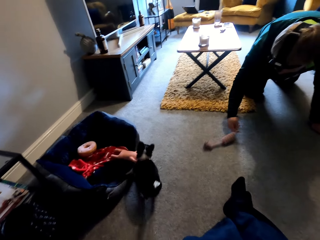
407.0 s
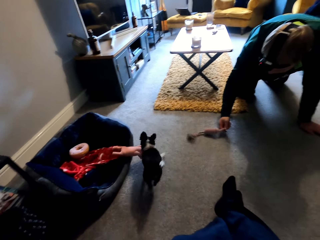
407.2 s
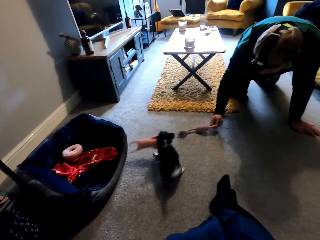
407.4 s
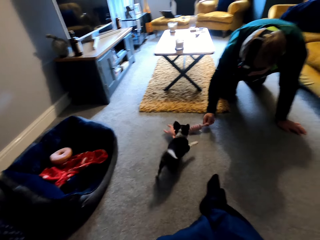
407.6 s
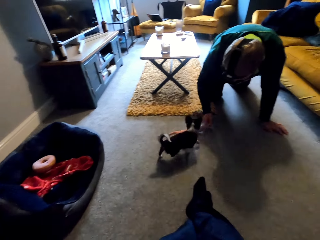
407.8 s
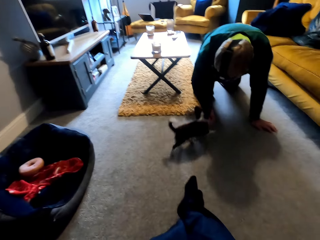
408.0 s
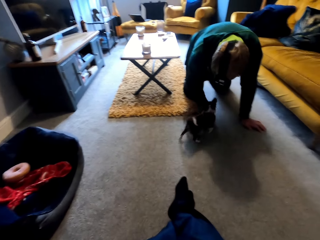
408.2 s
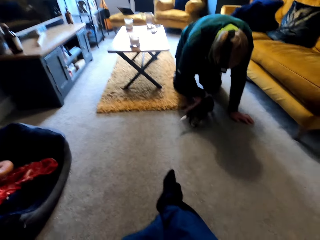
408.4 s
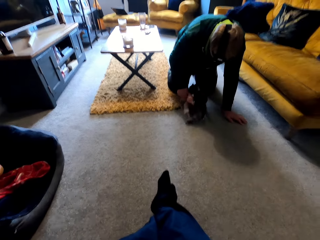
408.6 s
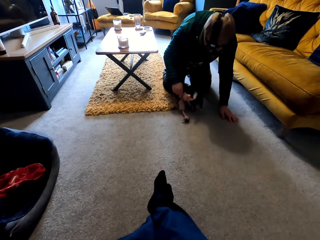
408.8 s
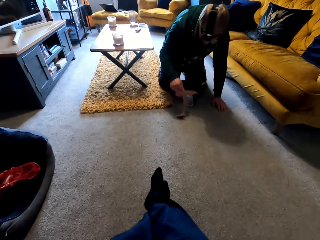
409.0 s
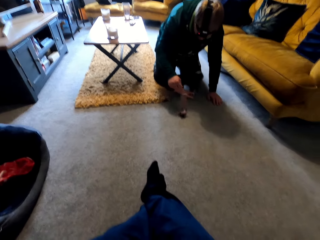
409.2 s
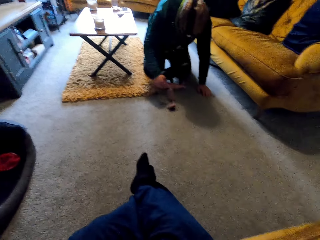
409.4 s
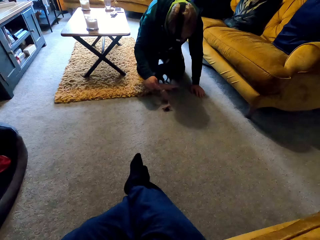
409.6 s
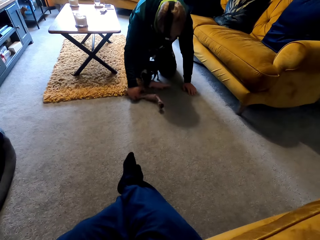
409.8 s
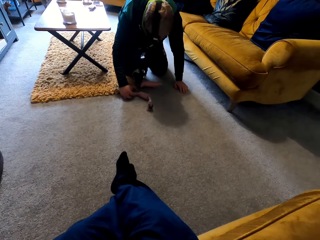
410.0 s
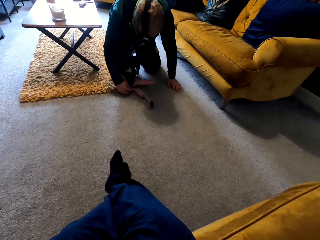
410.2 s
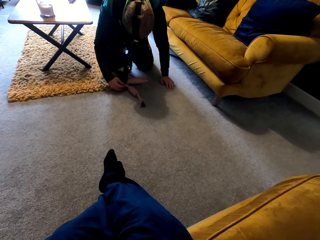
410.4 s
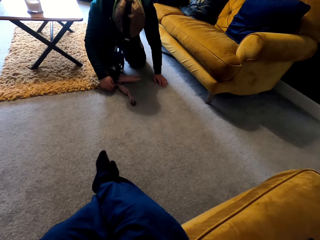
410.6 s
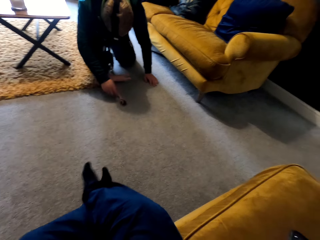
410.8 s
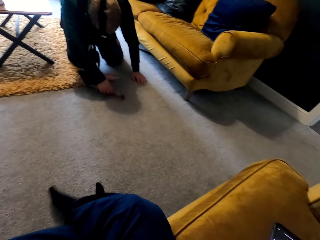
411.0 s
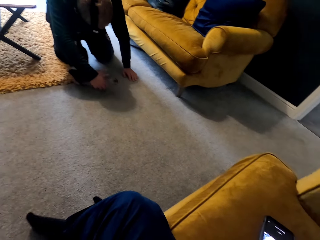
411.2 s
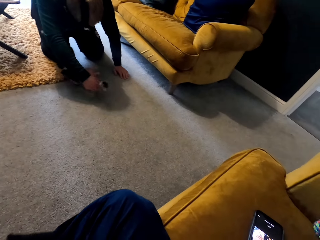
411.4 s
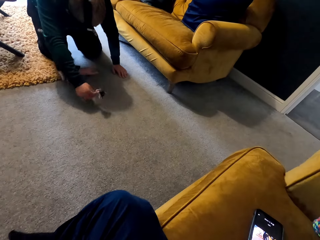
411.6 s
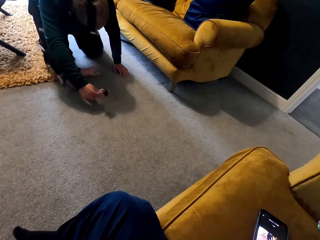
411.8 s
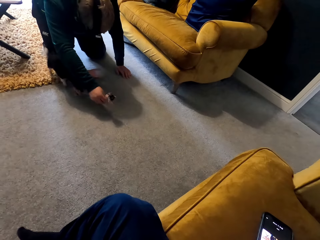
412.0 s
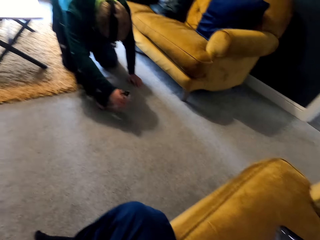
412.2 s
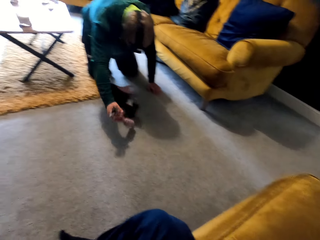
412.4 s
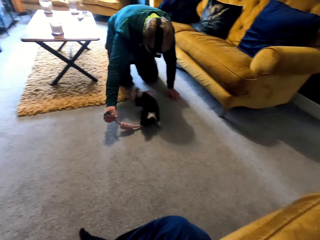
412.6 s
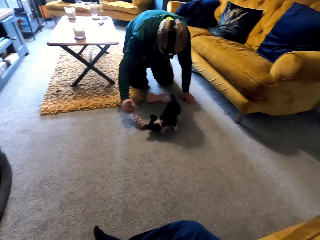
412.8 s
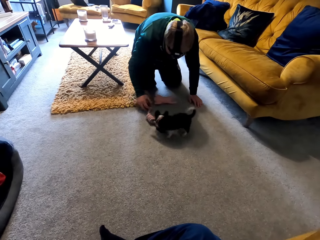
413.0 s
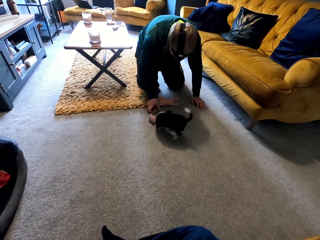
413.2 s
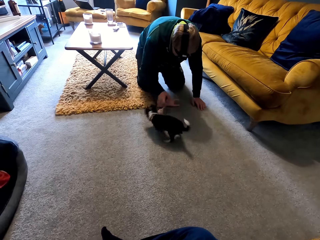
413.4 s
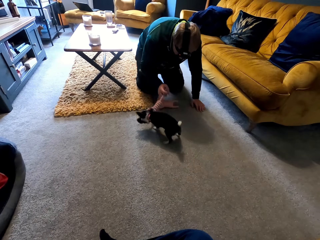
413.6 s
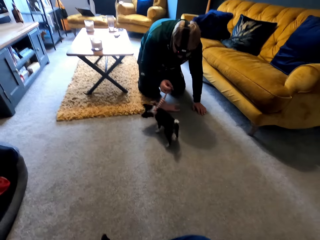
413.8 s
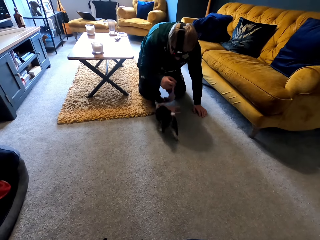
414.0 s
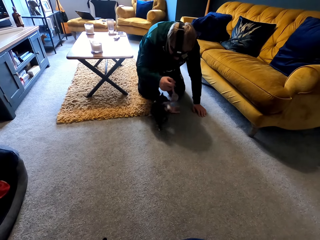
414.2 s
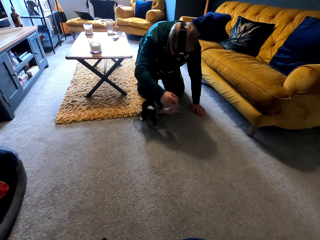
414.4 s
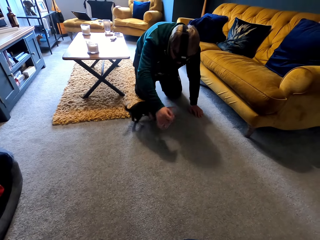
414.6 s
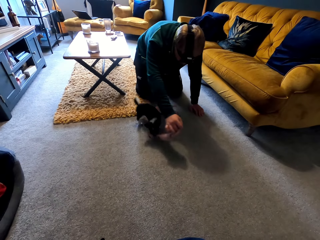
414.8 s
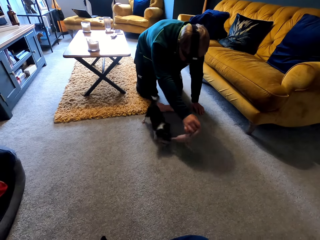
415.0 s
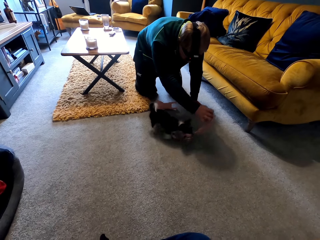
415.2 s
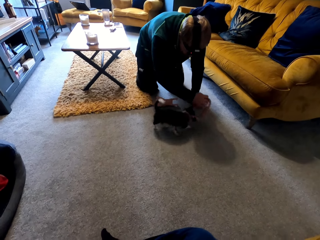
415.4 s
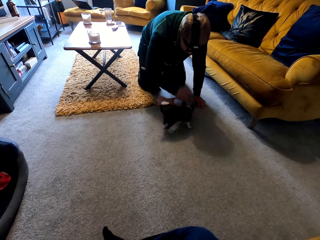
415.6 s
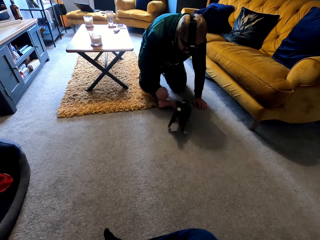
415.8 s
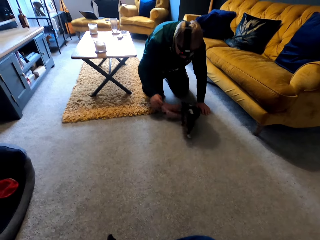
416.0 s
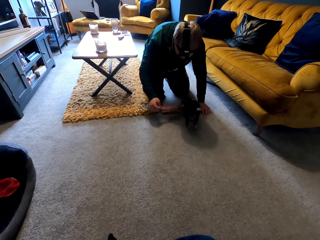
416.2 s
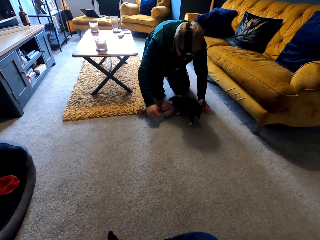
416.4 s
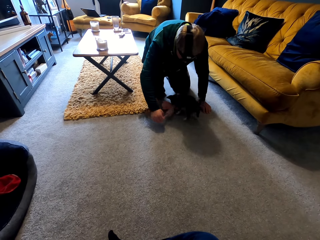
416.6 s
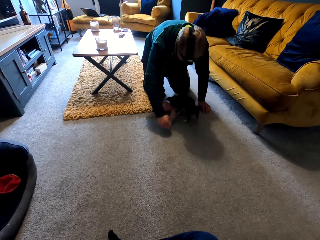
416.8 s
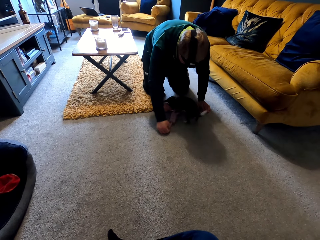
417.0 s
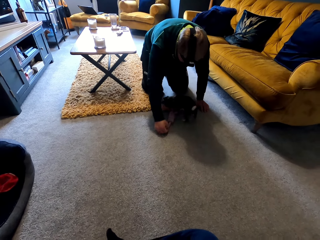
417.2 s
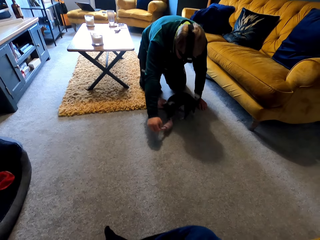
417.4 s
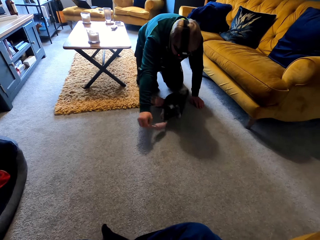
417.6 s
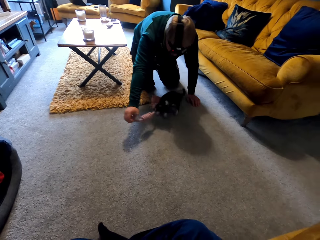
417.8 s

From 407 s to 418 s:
A man moves the rope on the floor. The camera wearer plays with the dog with the man. The man moves the rope around the dog.

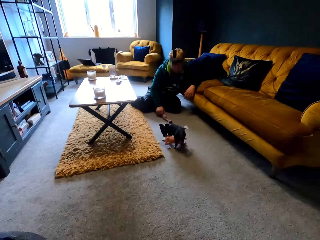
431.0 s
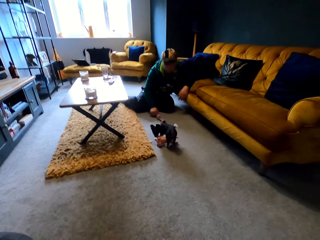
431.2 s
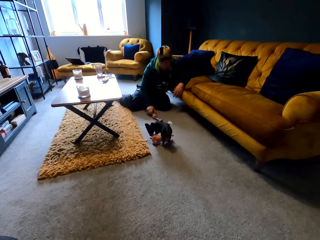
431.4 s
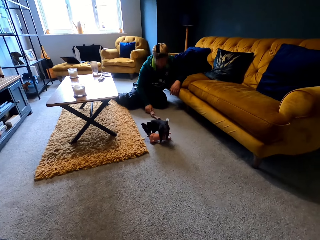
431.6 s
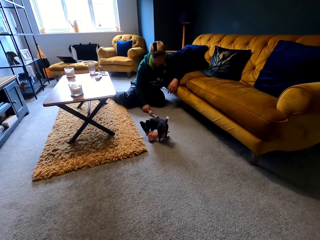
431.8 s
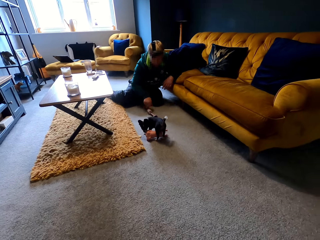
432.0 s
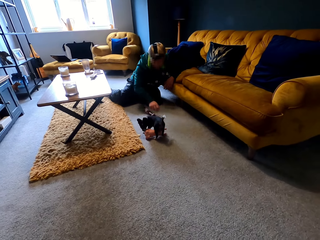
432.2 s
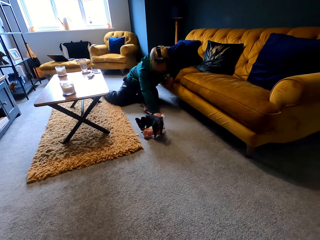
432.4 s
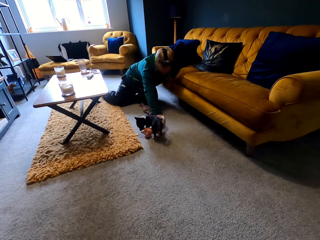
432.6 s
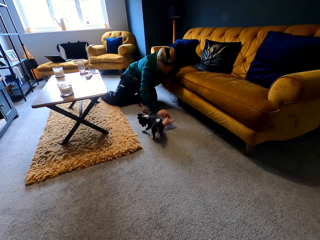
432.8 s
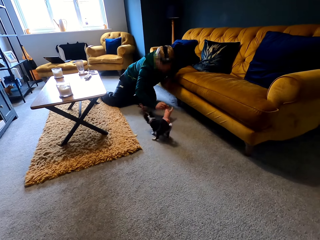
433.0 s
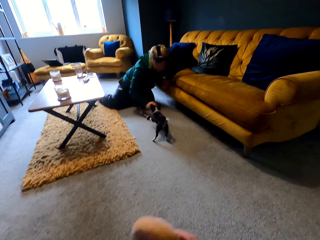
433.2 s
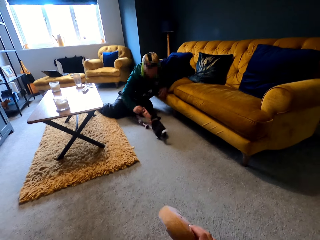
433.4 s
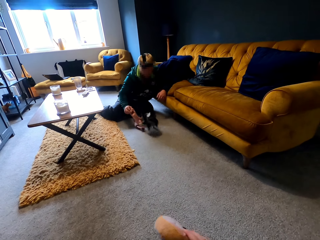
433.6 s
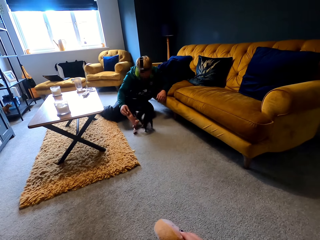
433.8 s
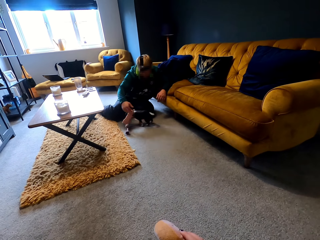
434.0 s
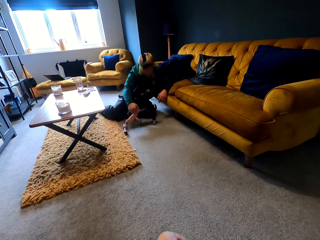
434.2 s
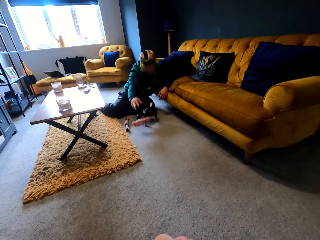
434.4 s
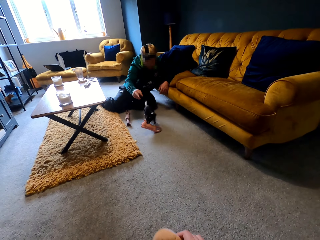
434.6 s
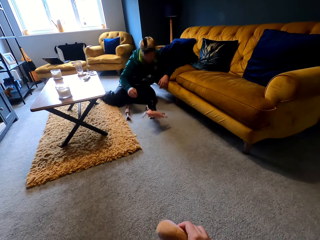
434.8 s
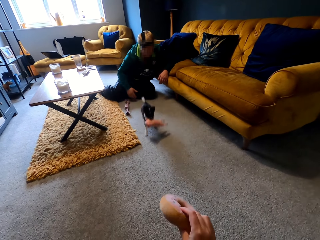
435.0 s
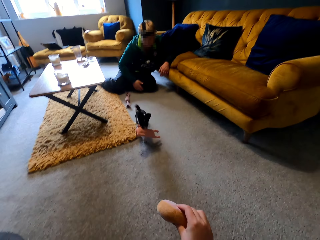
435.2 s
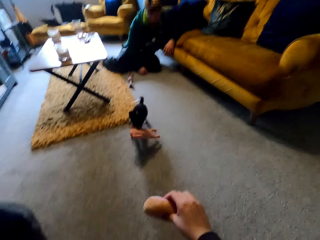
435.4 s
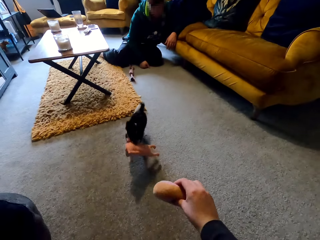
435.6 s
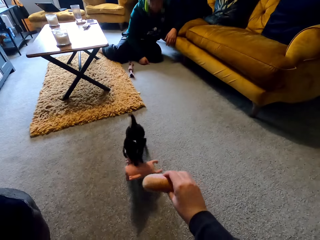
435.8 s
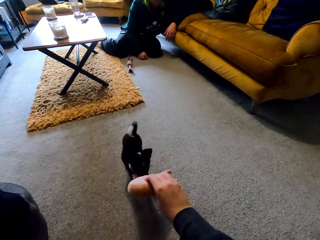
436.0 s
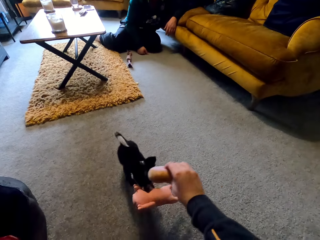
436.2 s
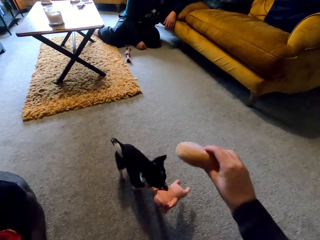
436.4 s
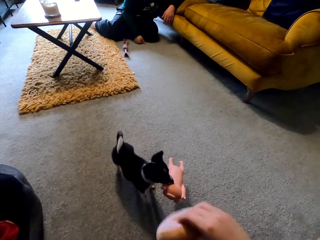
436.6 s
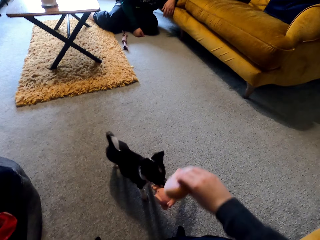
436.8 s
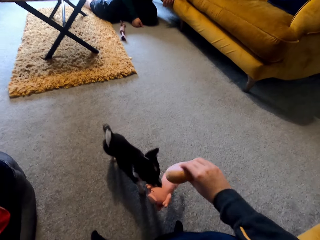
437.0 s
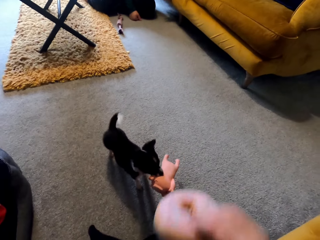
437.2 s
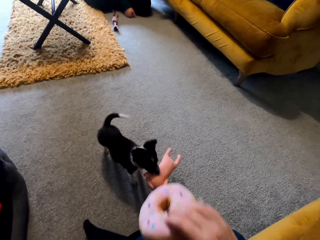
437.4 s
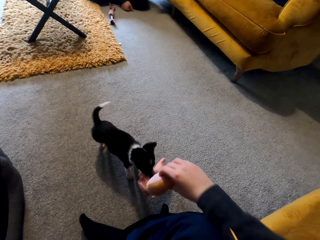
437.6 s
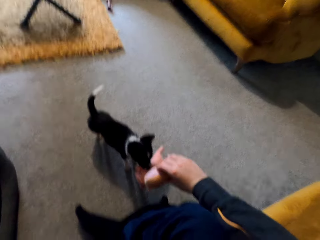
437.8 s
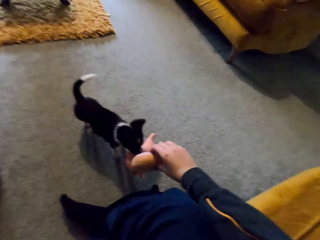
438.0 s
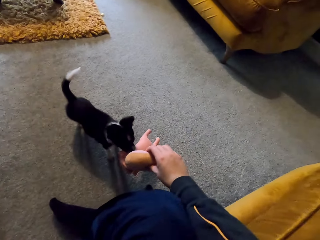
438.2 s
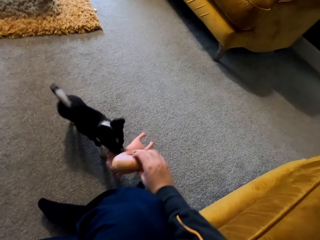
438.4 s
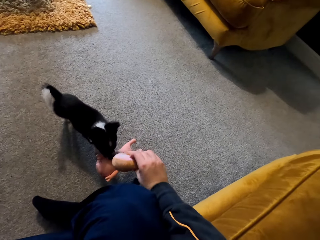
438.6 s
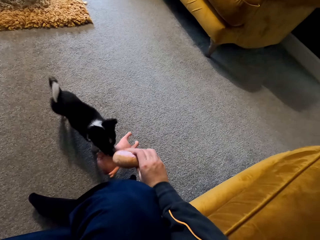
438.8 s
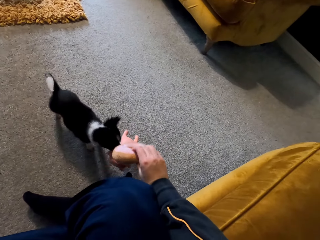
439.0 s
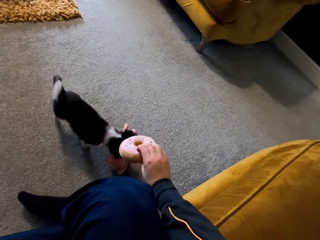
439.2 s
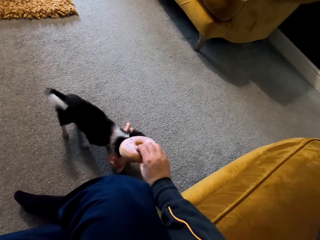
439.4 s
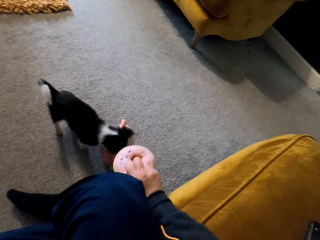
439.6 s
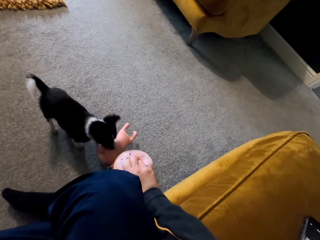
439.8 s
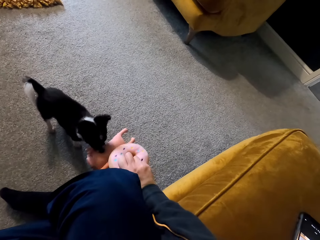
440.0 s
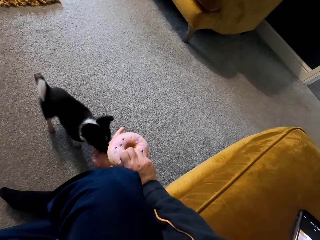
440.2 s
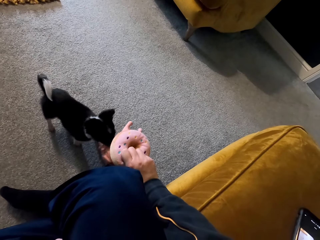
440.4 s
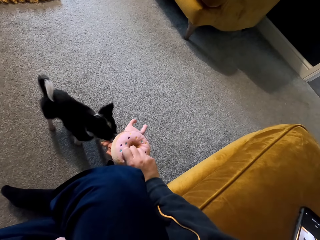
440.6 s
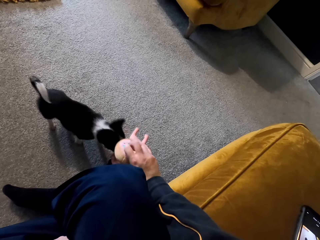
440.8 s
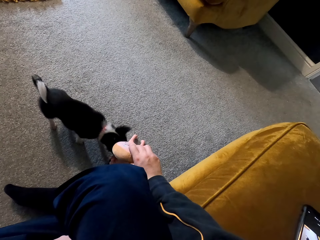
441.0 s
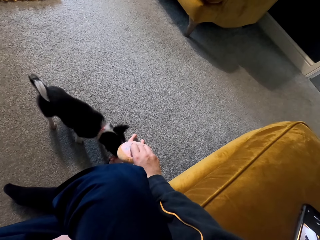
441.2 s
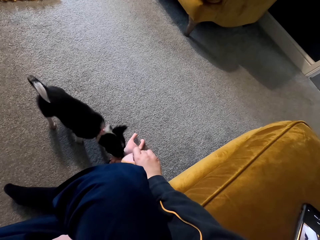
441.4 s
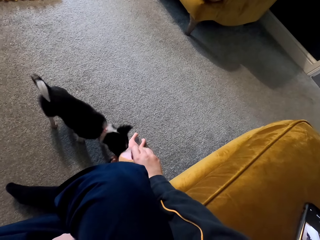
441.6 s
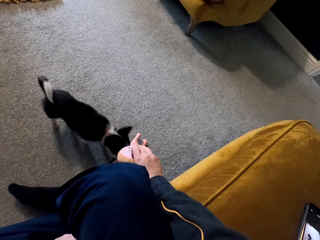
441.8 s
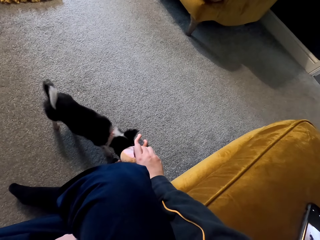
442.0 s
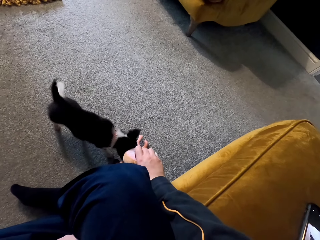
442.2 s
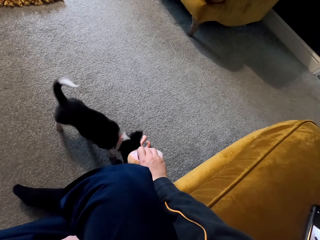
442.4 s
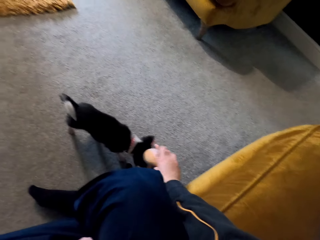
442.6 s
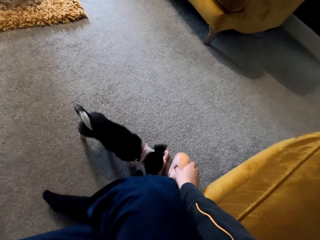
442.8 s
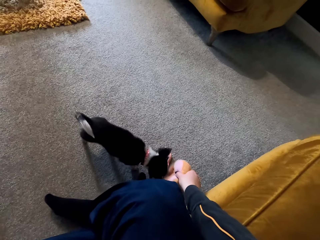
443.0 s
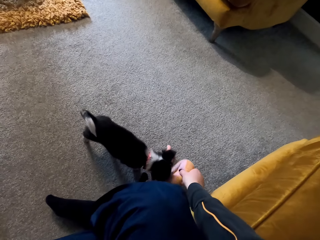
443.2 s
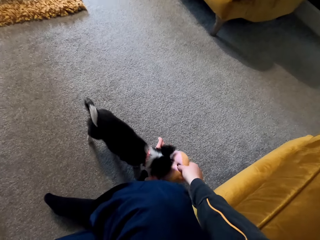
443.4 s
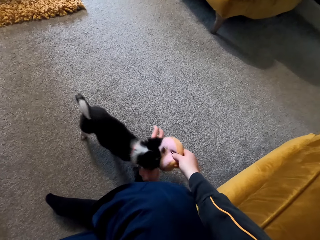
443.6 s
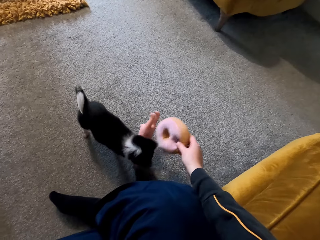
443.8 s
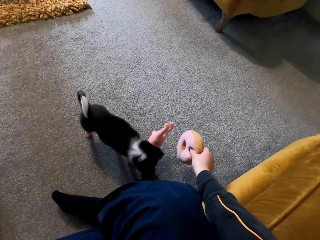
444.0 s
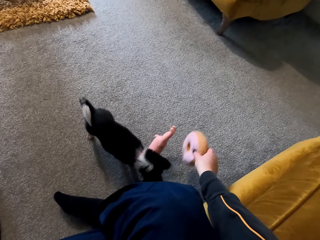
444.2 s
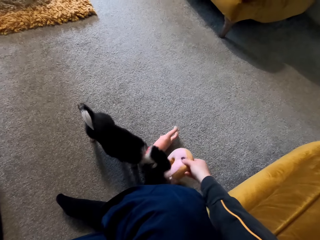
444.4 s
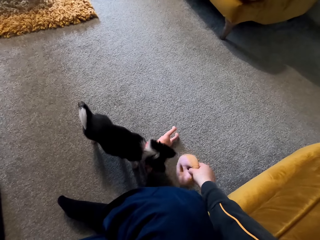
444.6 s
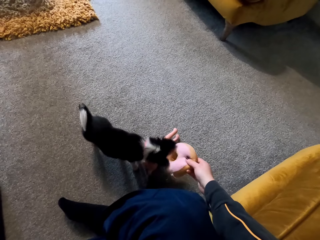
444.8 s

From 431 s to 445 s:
A man moves the doll around the dog. The camera wearer shows the dog the toy.
